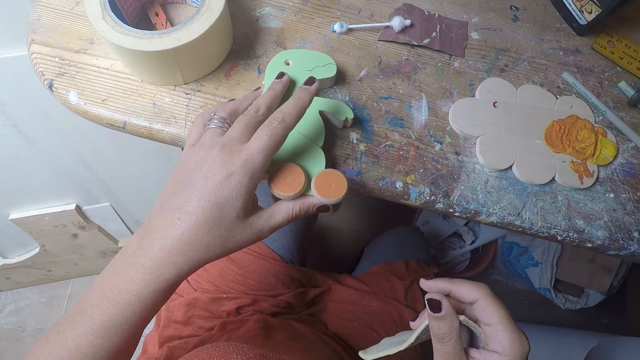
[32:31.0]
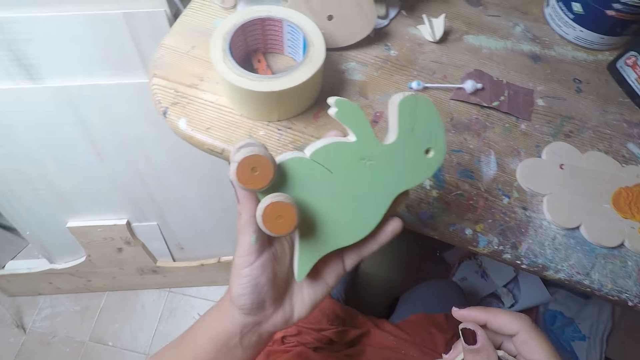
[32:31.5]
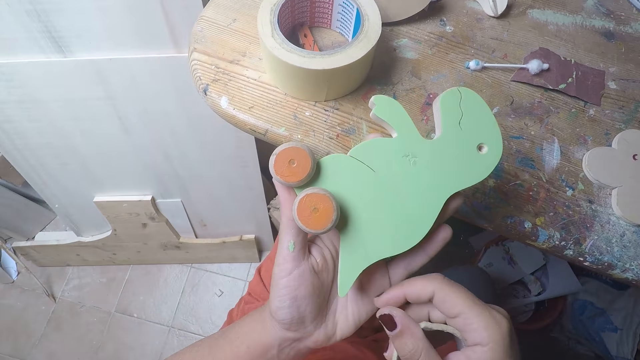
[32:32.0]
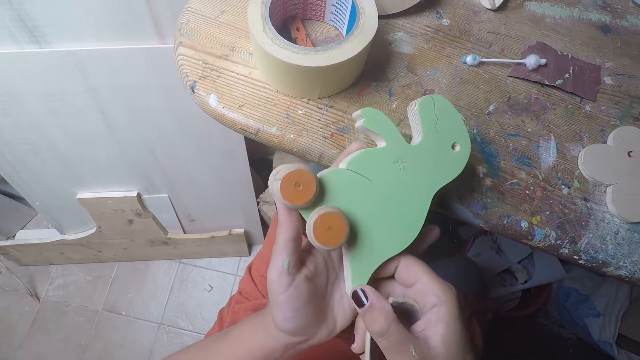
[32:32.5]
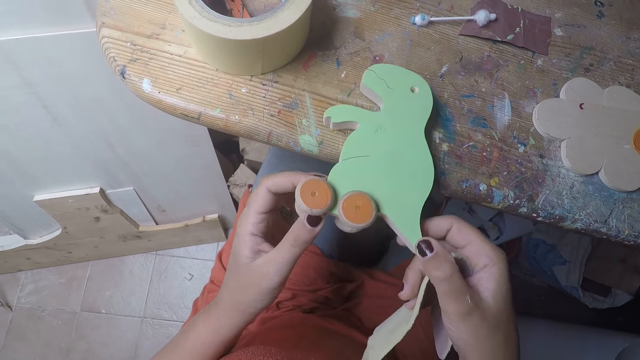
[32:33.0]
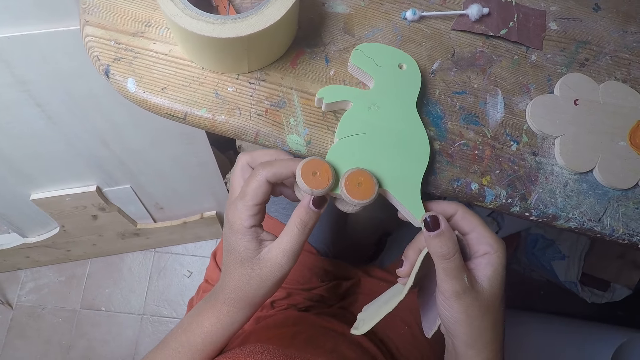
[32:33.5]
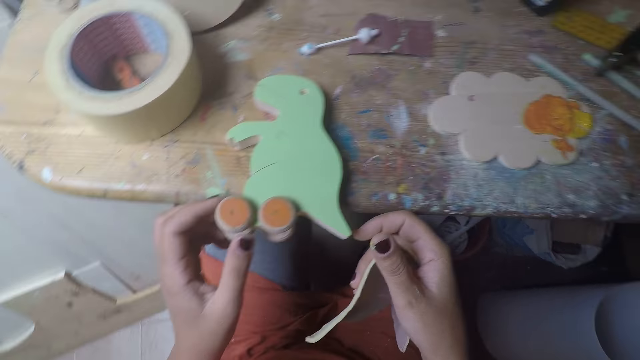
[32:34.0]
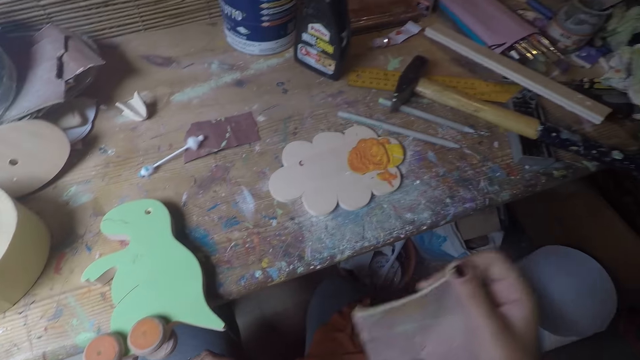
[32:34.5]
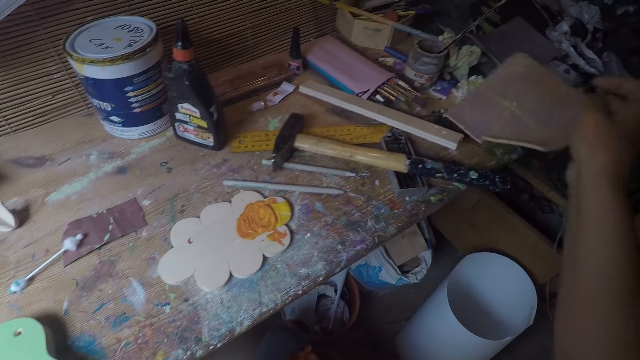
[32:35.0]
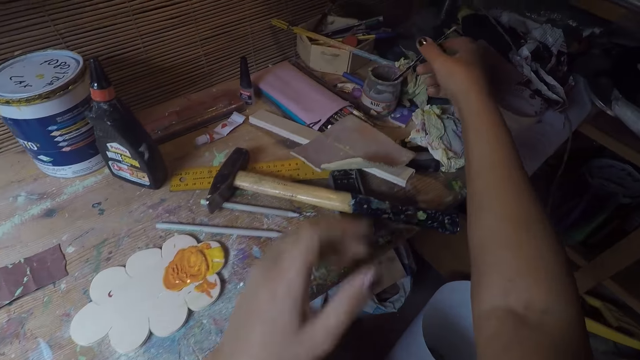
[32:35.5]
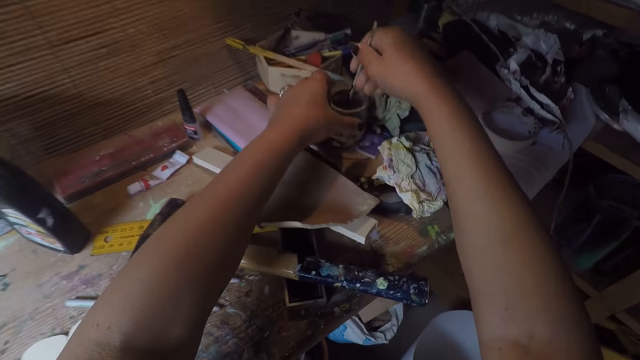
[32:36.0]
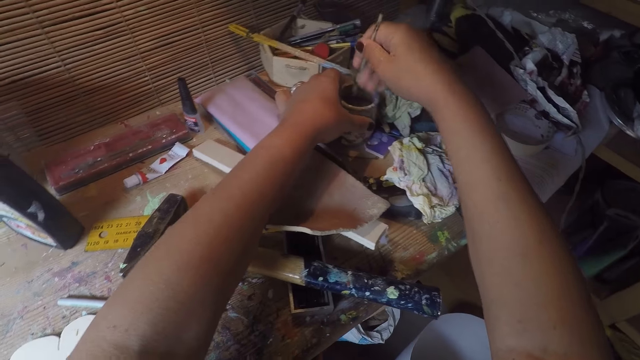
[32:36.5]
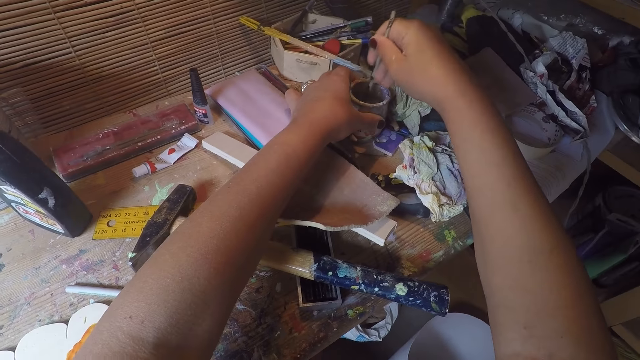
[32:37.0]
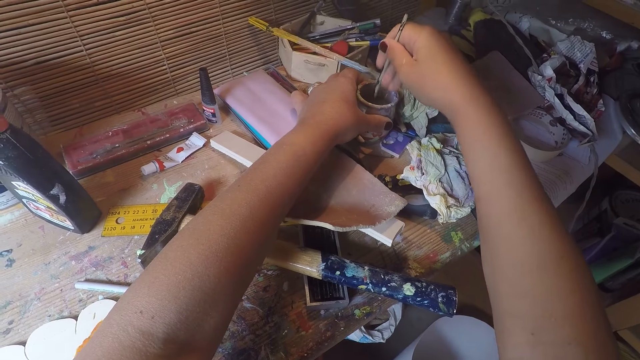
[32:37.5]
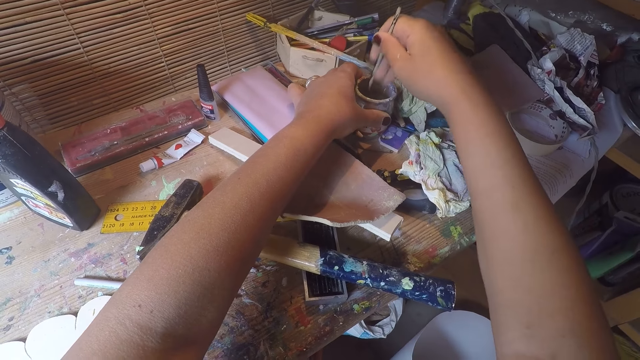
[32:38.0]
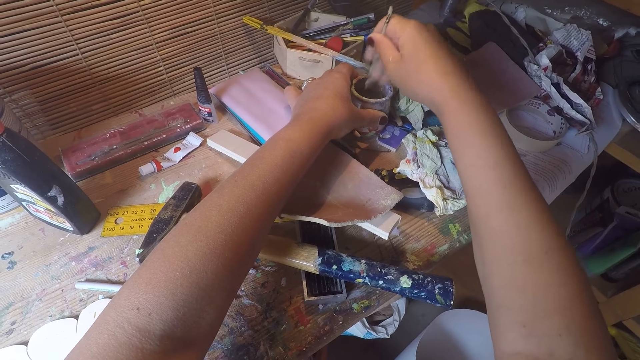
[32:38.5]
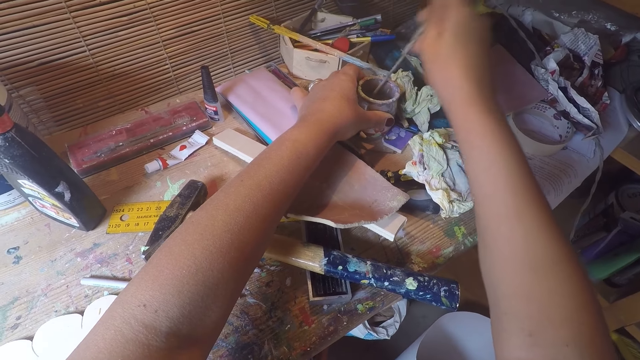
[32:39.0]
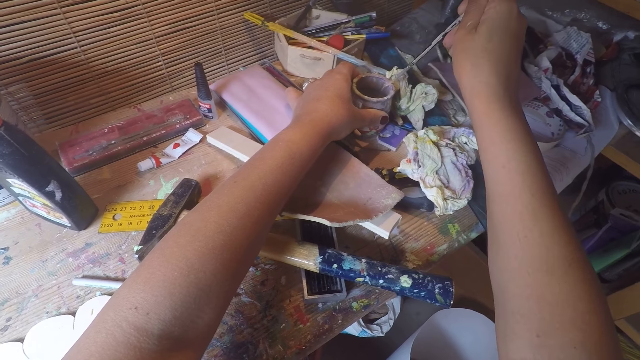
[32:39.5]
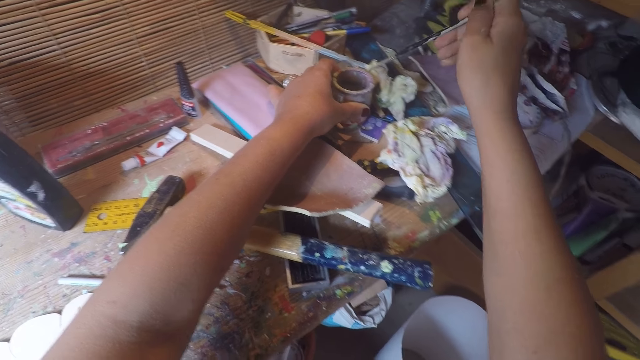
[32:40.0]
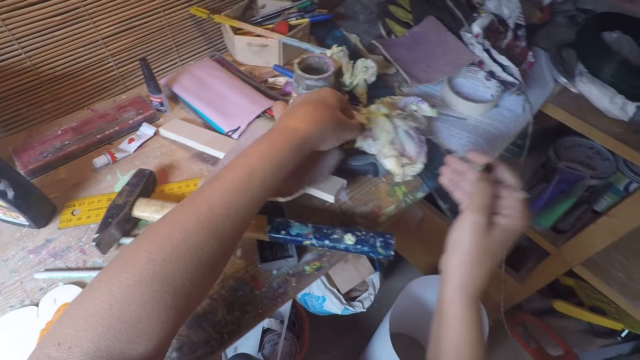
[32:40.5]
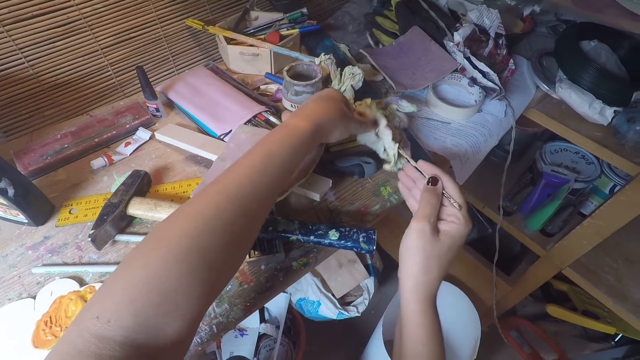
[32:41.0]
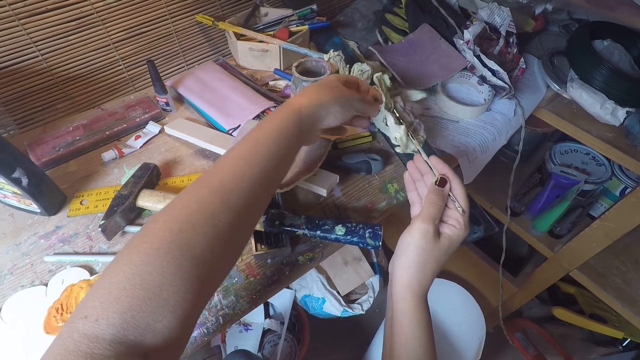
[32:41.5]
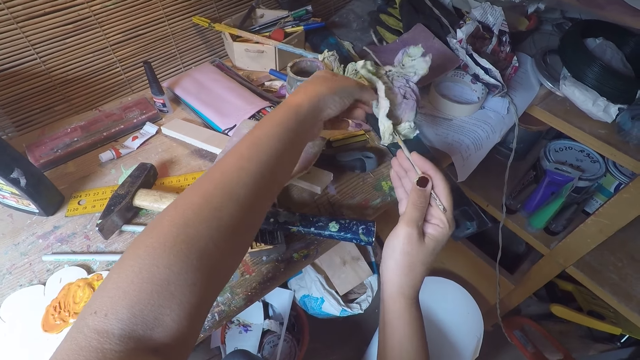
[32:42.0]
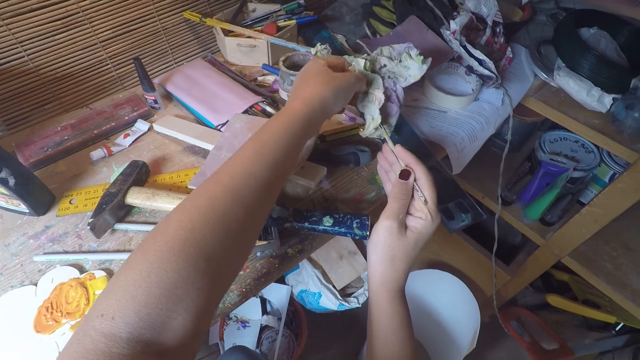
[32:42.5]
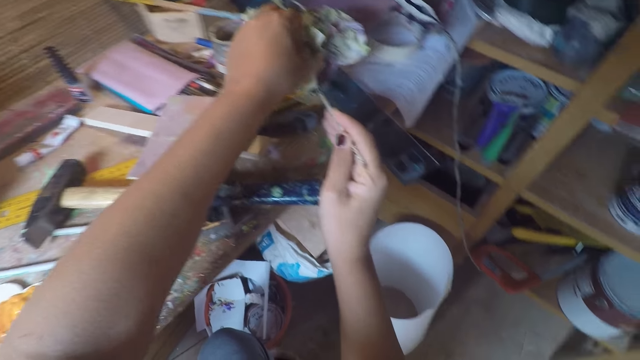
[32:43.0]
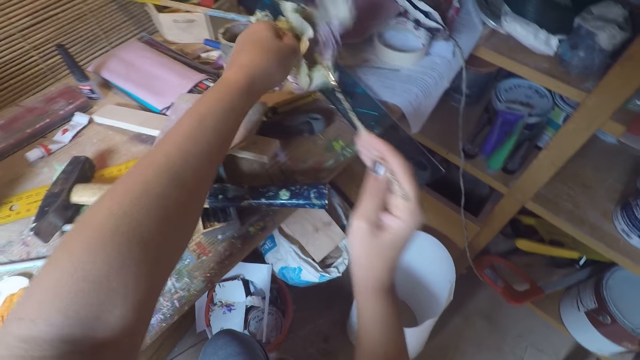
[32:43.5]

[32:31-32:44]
The camera wearer turns the wooden dinosaur with her left hand. She places the wooden dinosaur on the table with both hands. She puts a sponge on the table. She holds the brush in the cup or tin of paint with her right hand. She holds the cup with her left hand. She rolls the brush in the cup with her right hand. She smears the brush on the edges of the tin. She holds a paper on the table with her left hand. She cleans the brush in her right hand on the paper in her left hand.

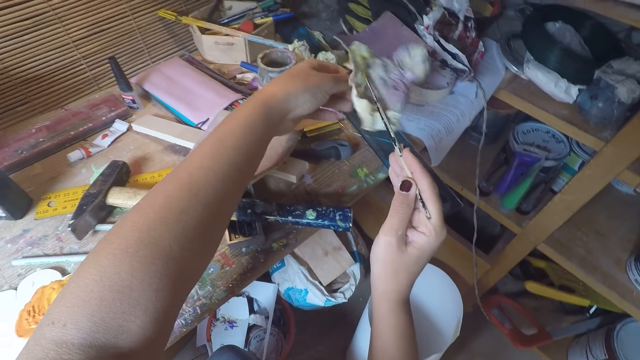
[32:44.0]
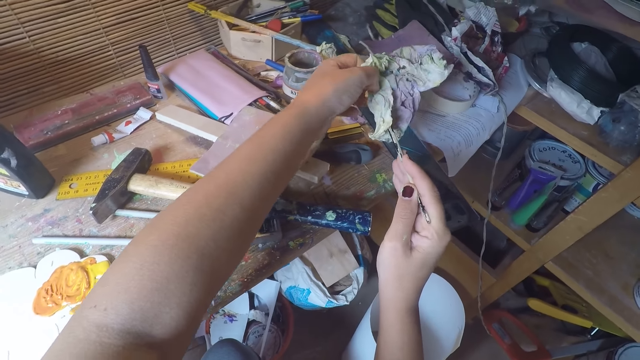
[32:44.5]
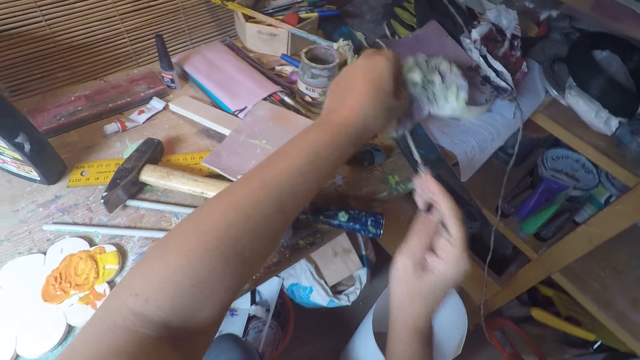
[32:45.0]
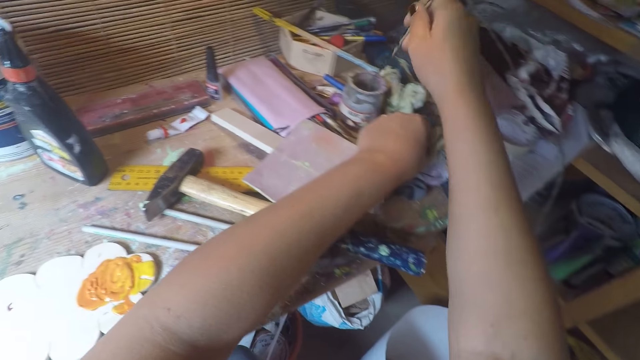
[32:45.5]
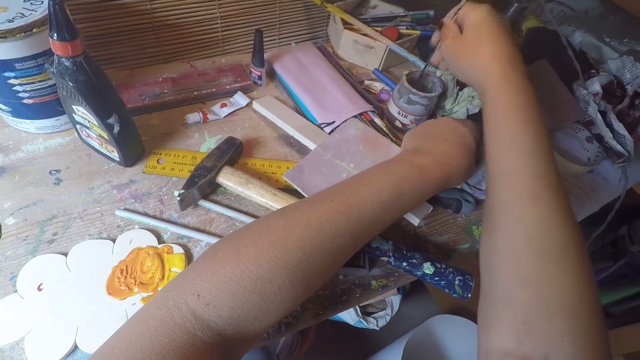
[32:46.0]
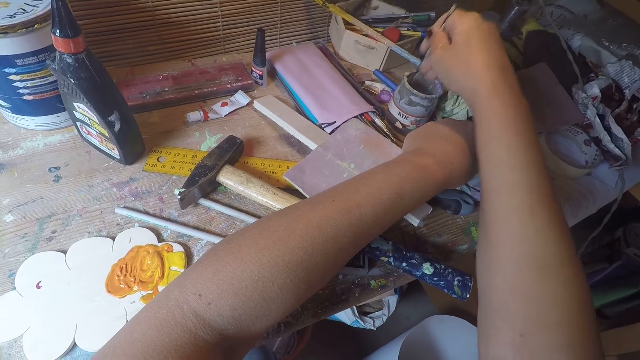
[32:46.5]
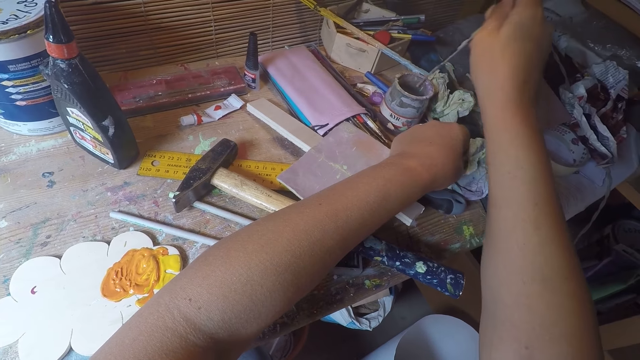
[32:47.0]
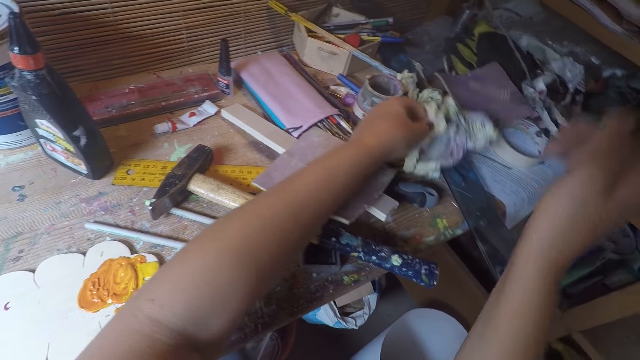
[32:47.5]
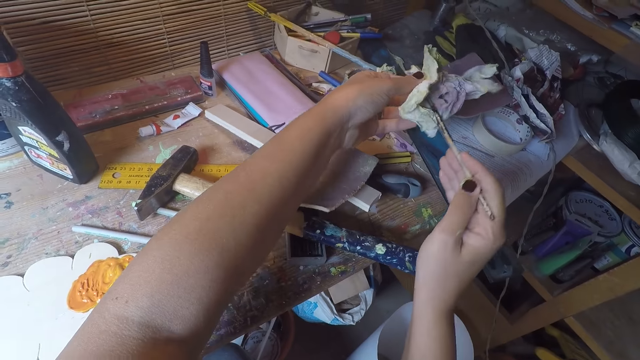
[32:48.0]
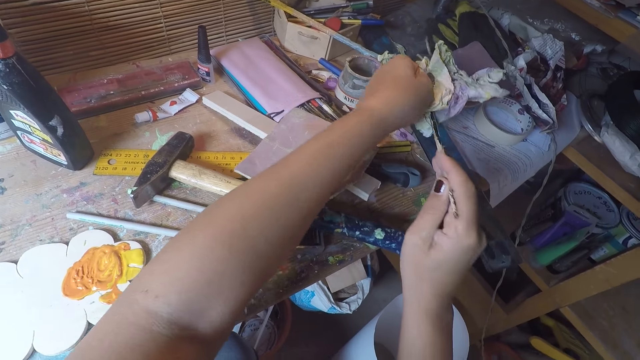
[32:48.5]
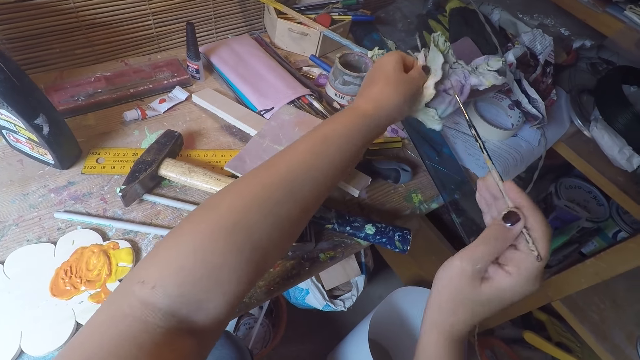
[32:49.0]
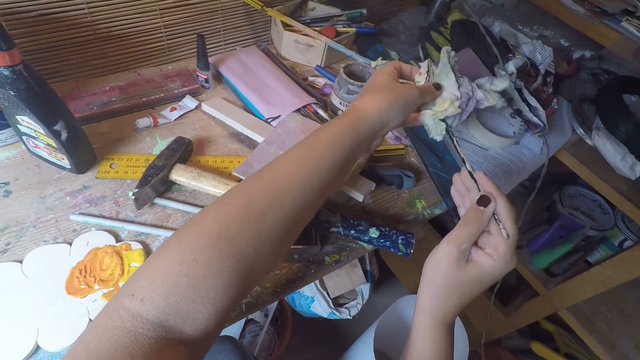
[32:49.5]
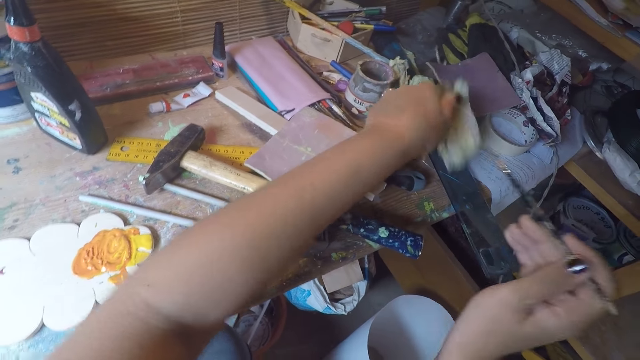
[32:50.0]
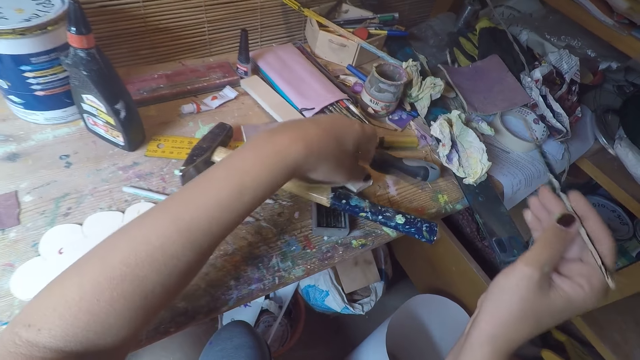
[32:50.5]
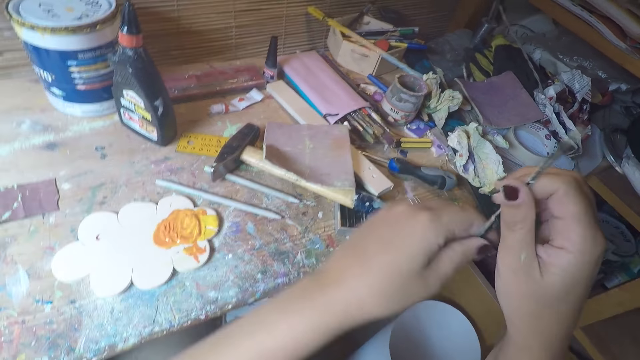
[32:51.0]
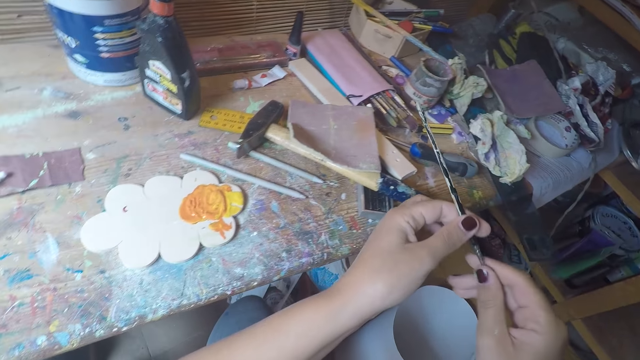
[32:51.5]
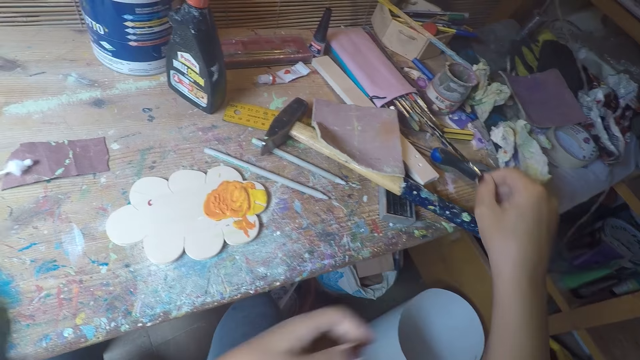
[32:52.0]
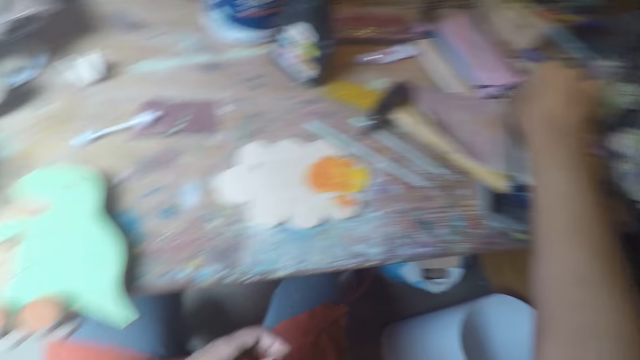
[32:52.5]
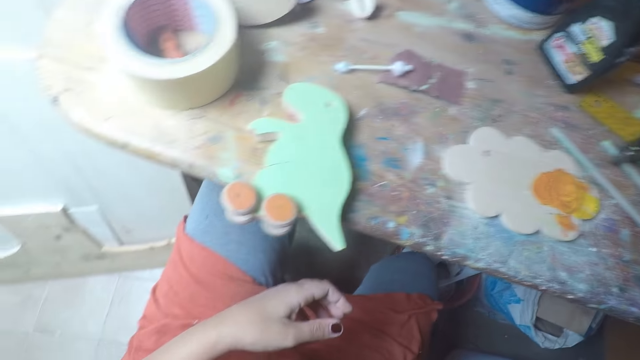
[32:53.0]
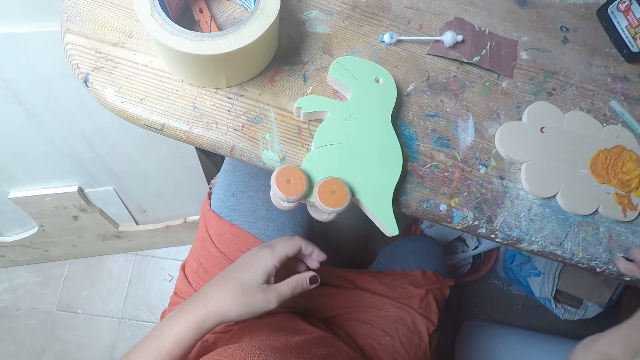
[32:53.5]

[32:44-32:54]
The camera wearer puts the brush in her right hand in the cup. She rolls the brush in the cup with her right hand. She cleans the brush in her right hand with the paper in her left hand. She drops the paper in her left hand on the table. She puts the brush in her right hand in a purse of brushes on the table.
